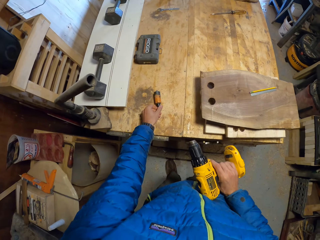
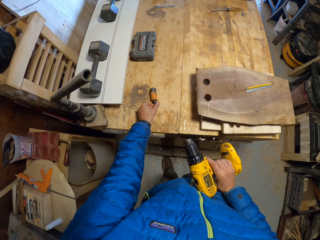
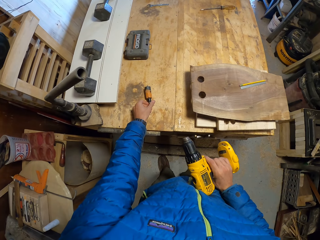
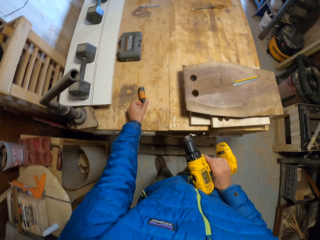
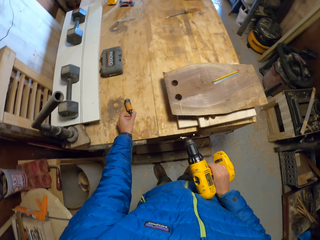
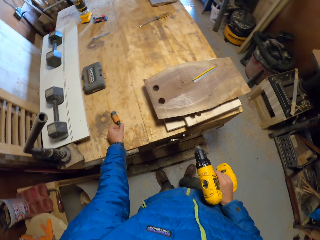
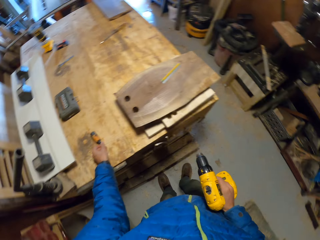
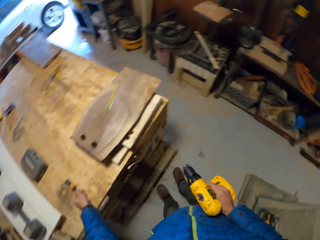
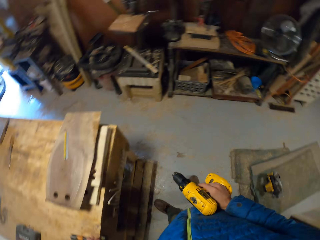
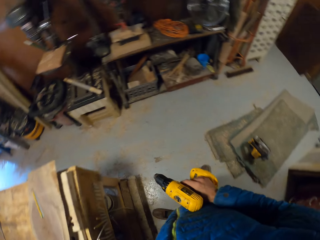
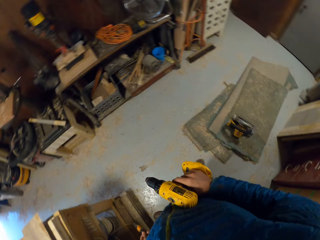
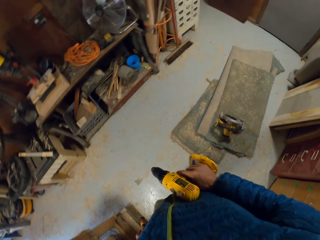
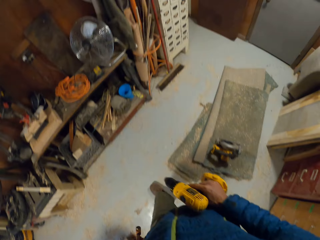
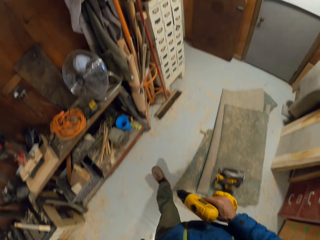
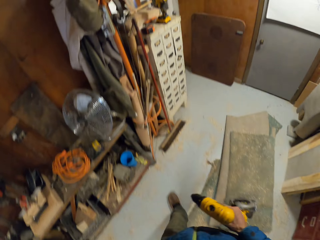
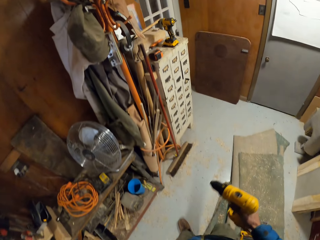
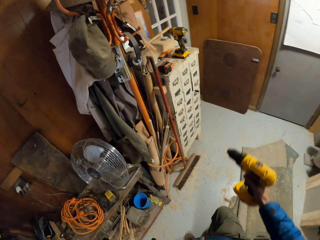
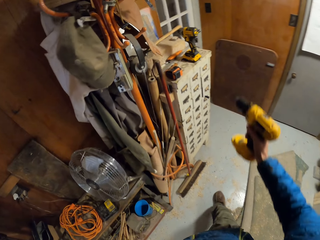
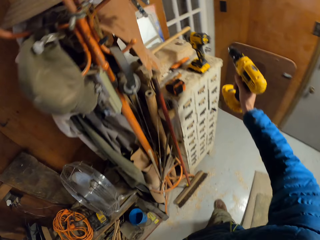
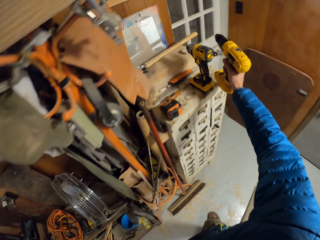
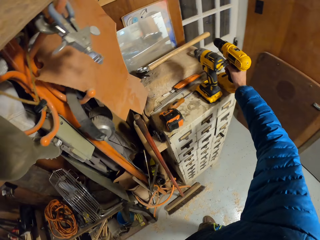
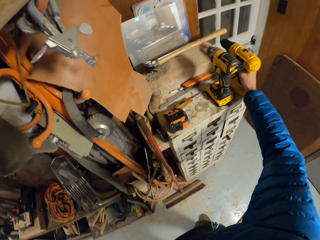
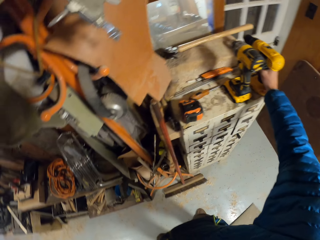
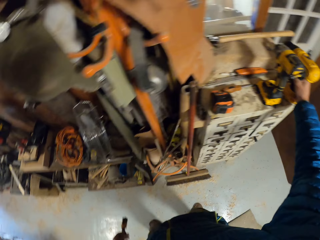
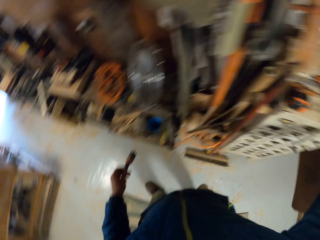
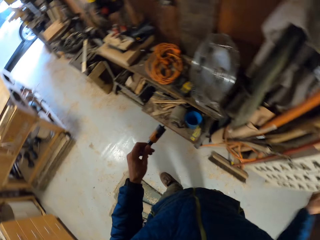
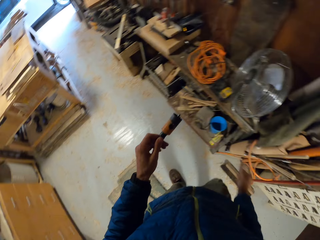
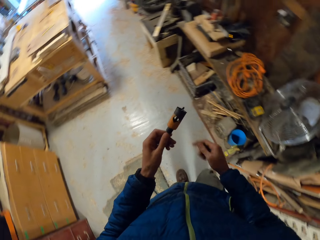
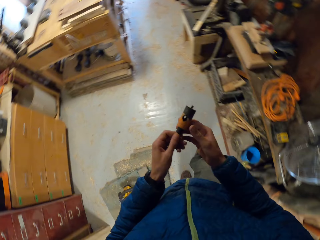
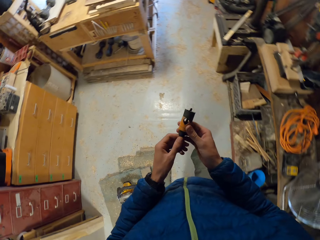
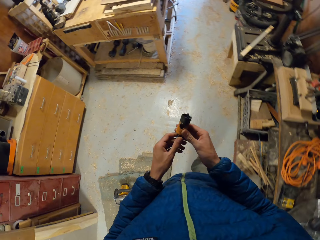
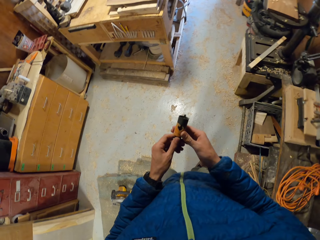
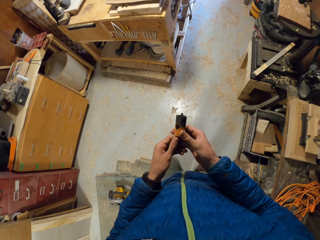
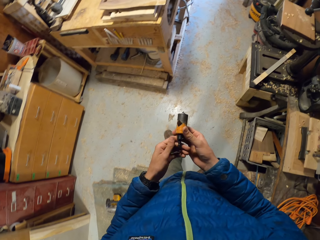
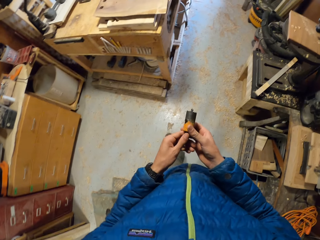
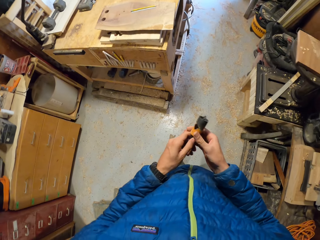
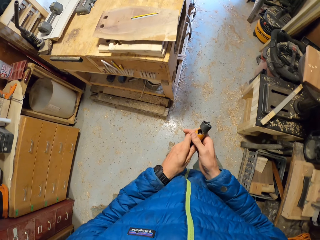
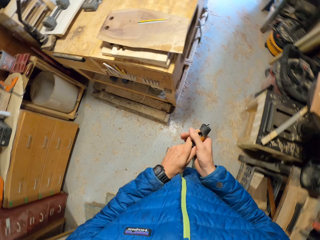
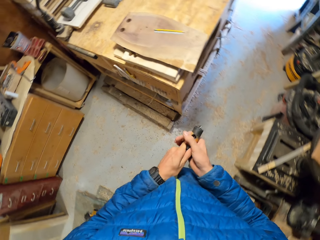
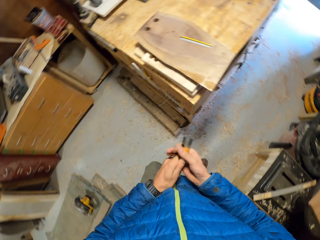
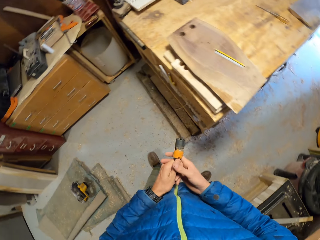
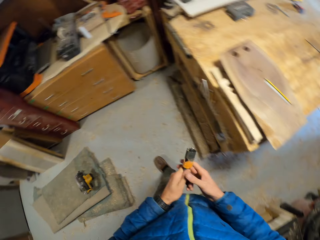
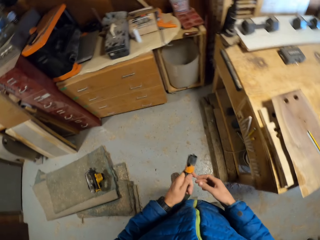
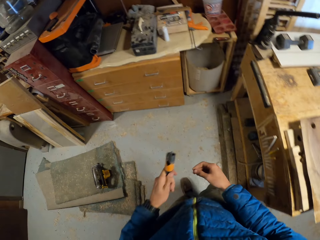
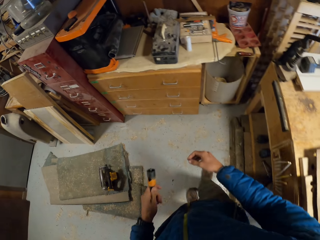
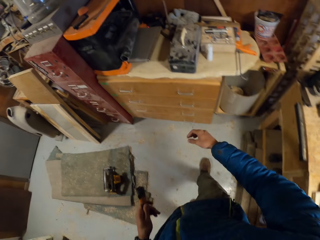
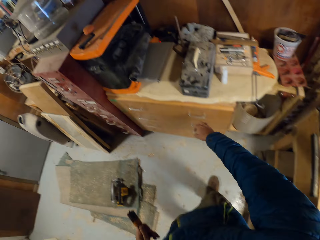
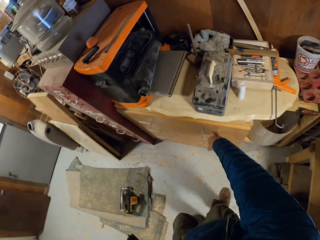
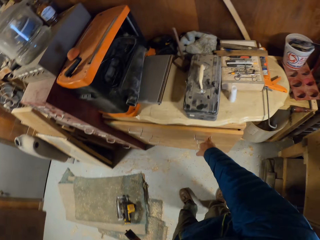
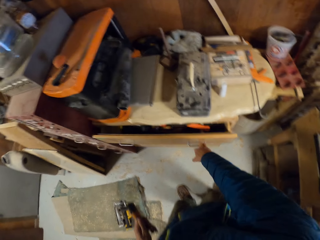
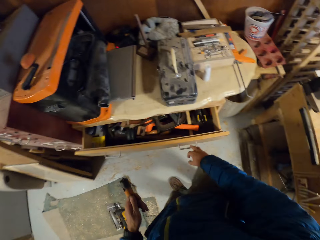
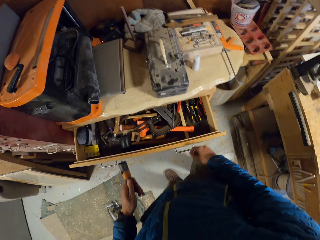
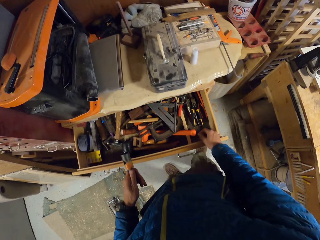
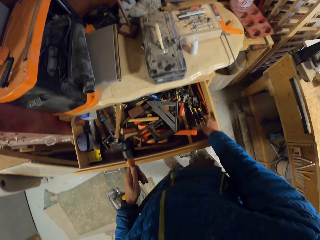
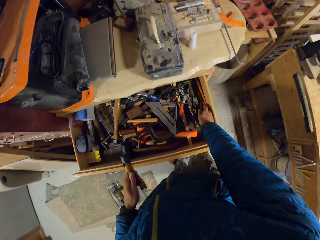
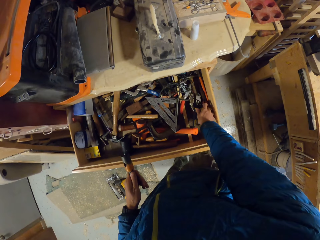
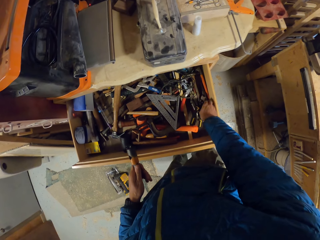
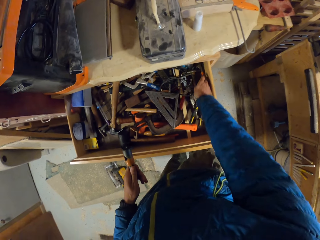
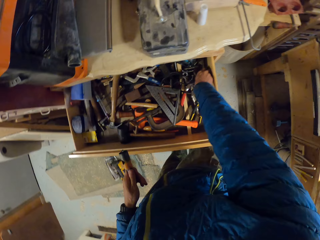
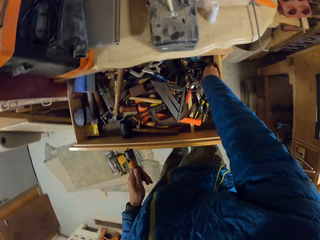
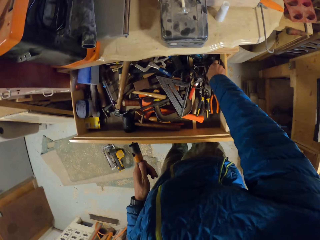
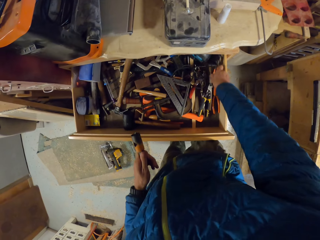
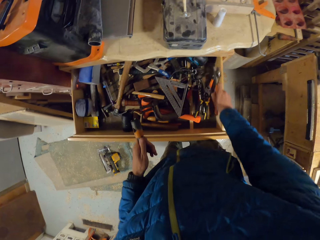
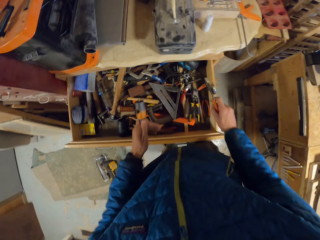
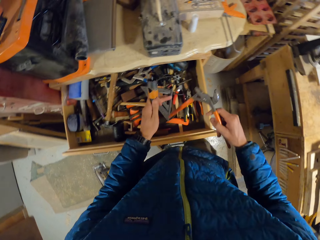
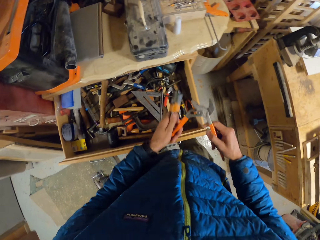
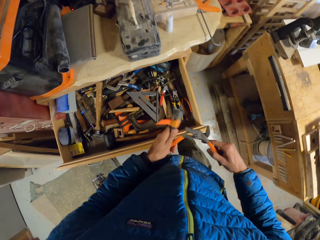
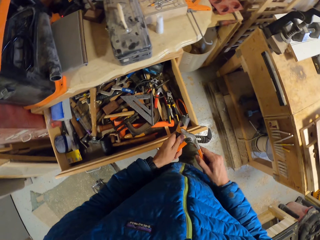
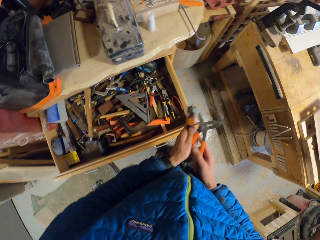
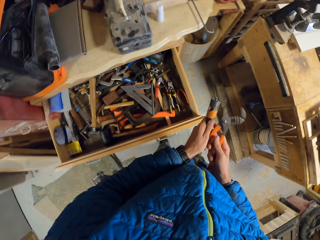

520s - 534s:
The camera wearer drops the drill bit on the table. He puts the chuck on the table. He walks in the workshop. He places the drill on a cabinet in the workshop. He tightens the drill bit on the chuck. He opens a drawer from the cabinet with his right hand. He touches a spanner. He picks adjustable pliers from the drawer with his right hand.

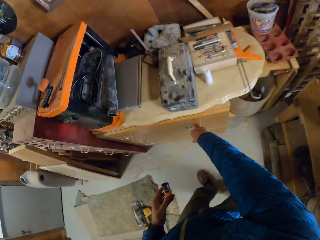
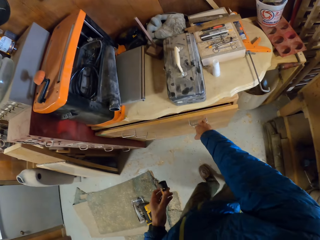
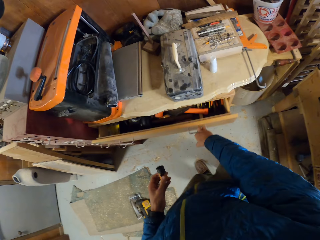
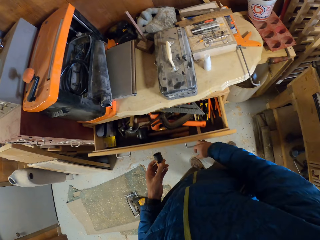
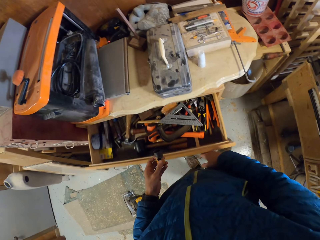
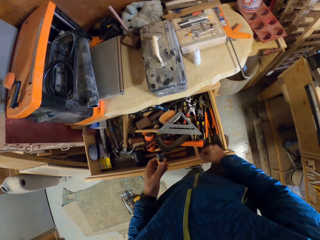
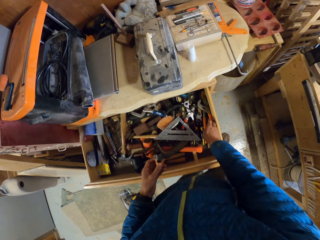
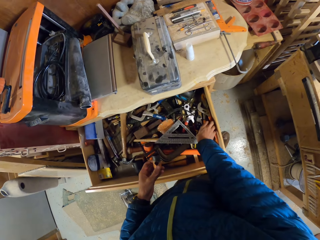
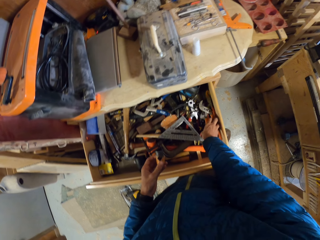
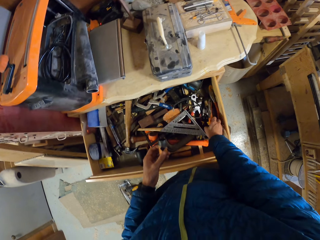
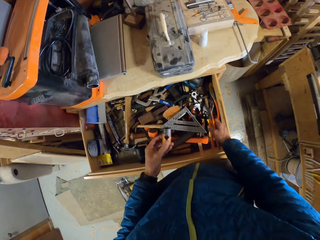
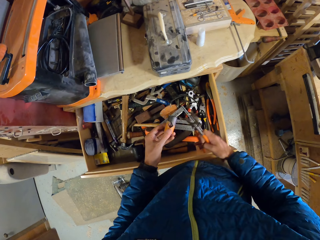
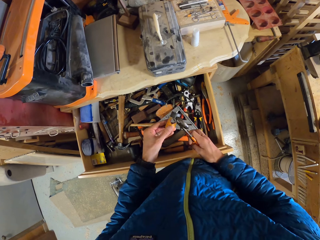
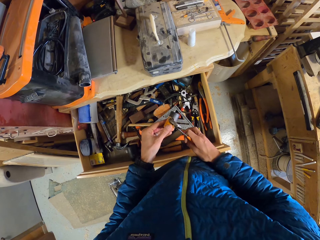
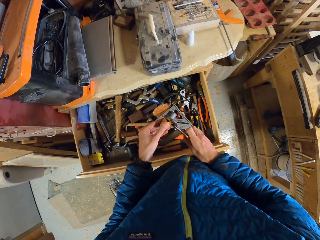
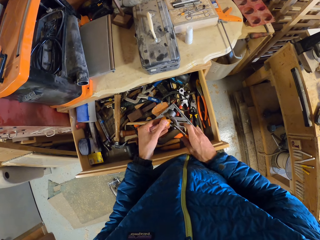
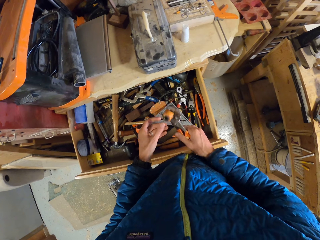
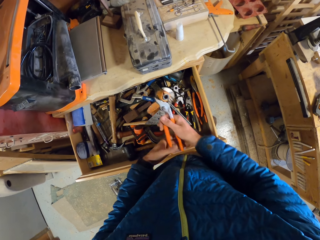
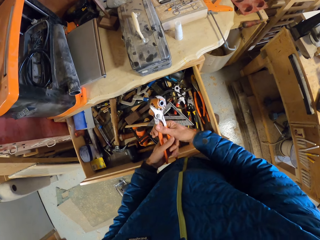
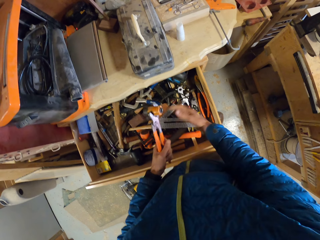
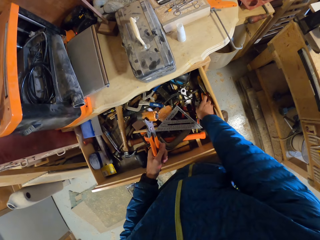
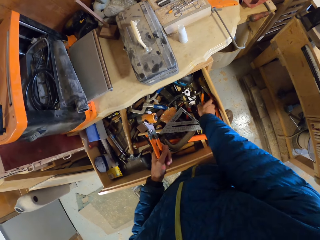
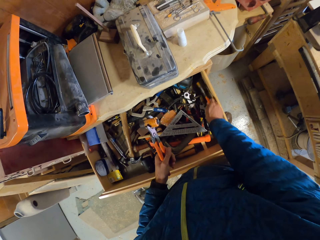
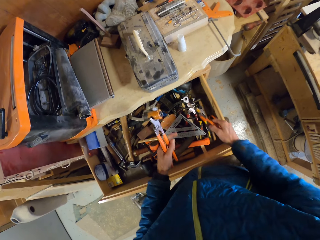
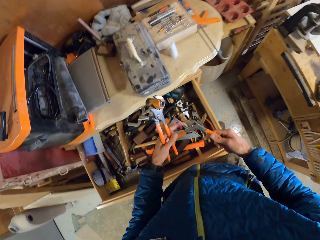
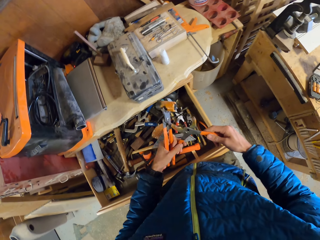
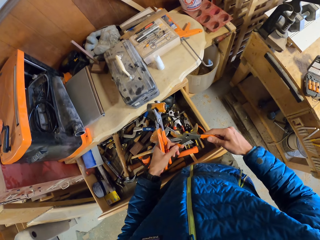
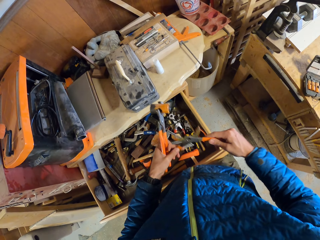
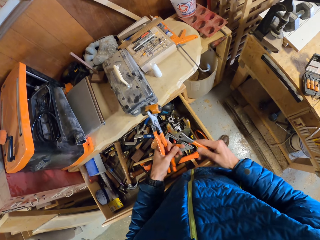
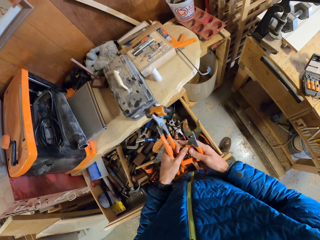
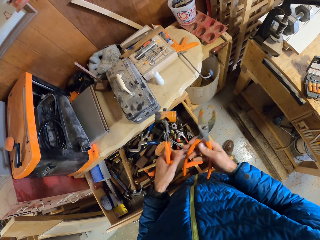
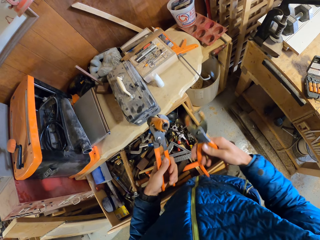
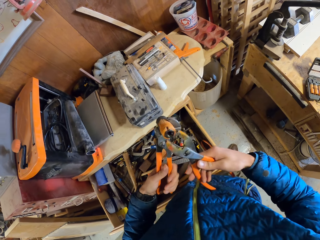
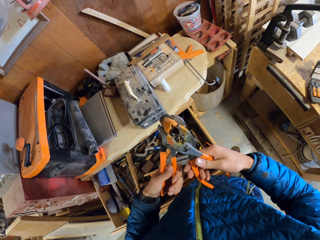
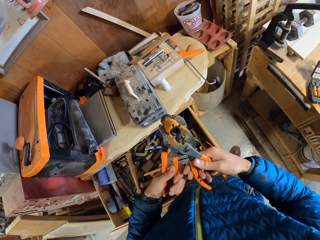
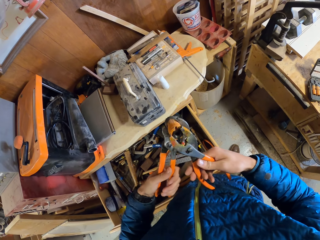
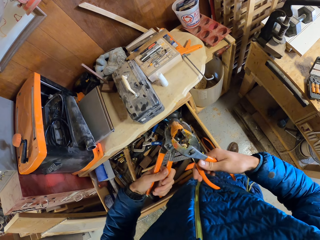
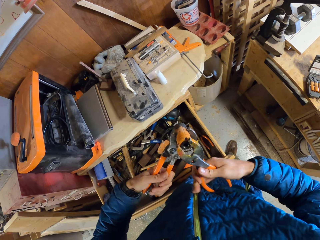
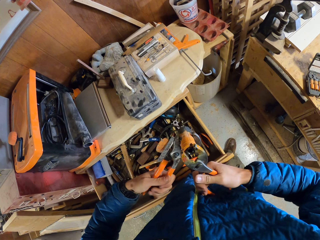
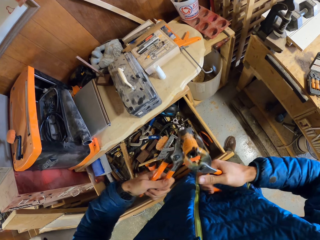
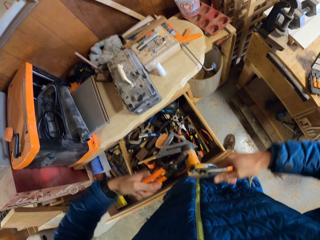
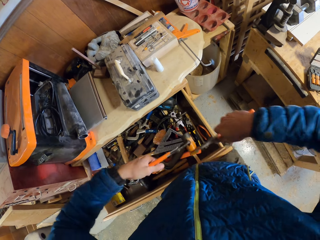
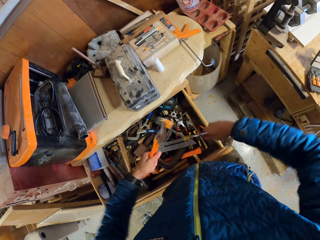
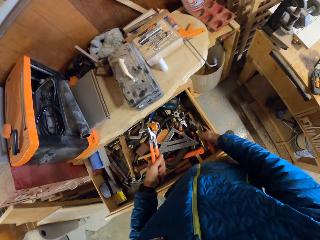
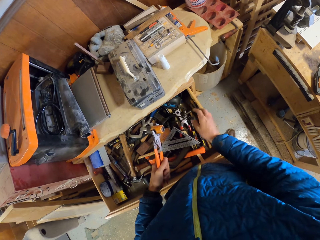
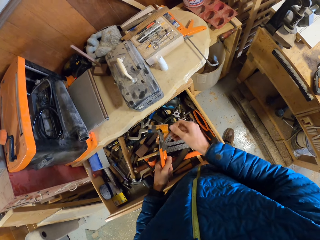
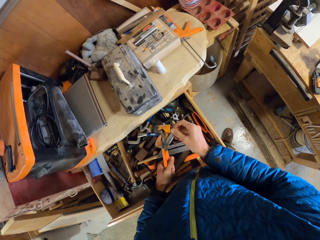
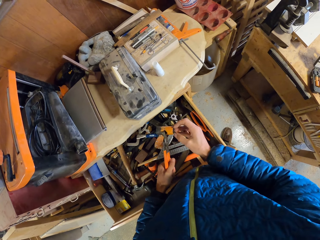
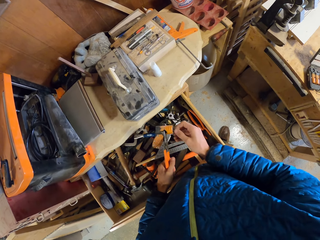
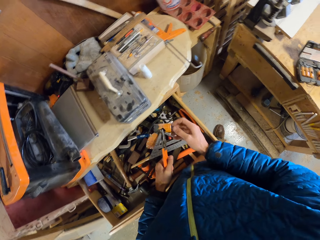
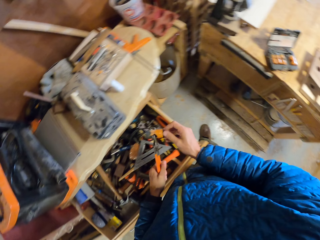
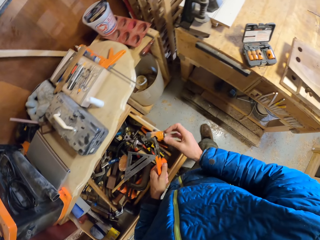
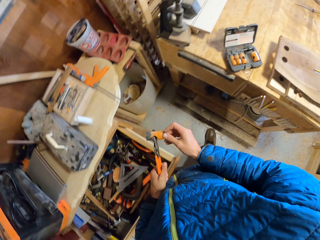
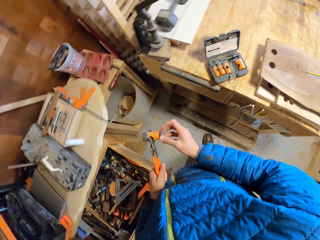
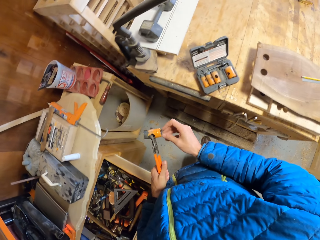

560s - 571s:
The camera wearer moves towards the toolbox. He opens the toolbox drawer with his right hand. He picks the adjustable pliers from the drawer. He grasps the chuck with the adjustable pliers. He passes the adjustable pliers to his left hand. He picks another pair of pliers from the drawer with his right hand. He adjusts the pair of pliers. He adjusts a nut with the pliers. He unscrews the bit tip of the chuck with the pliers. He drops the pliers into the drawer. He adjusts the nut with his hands. He uses his right hand to unscrew the tip of the bit tip. He moves towards the table.
